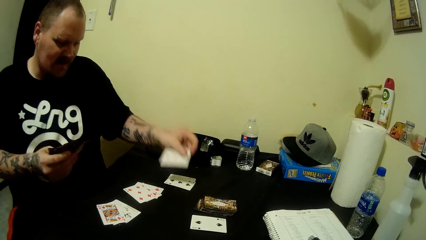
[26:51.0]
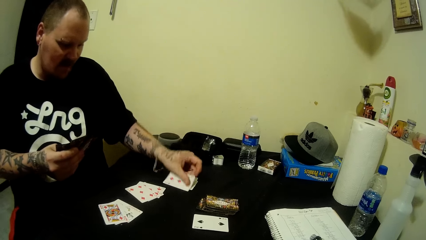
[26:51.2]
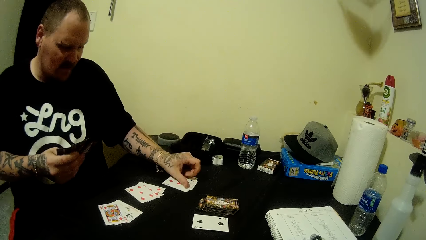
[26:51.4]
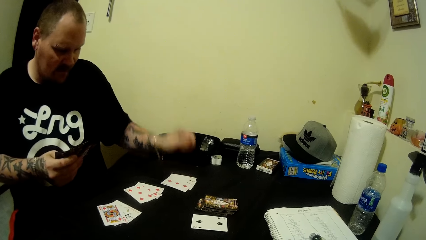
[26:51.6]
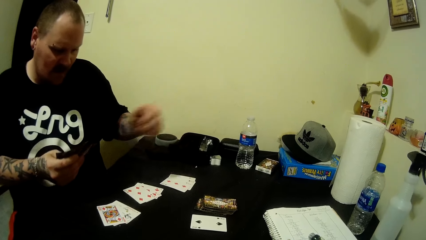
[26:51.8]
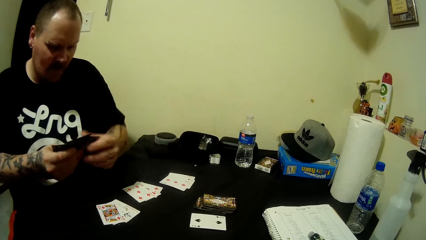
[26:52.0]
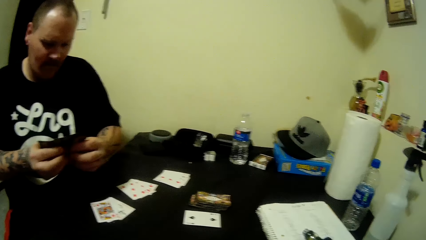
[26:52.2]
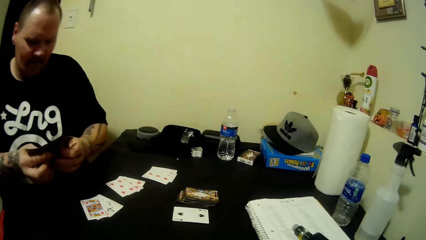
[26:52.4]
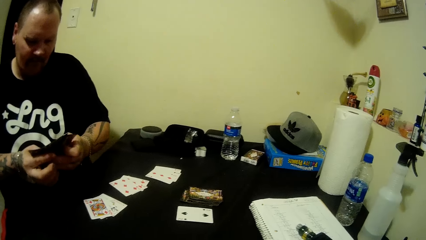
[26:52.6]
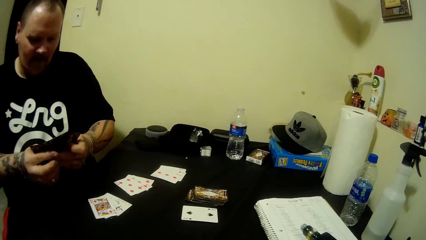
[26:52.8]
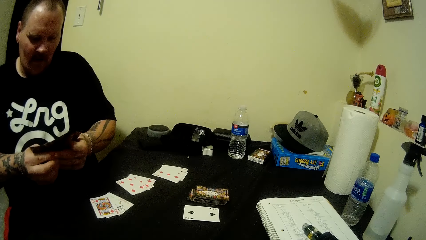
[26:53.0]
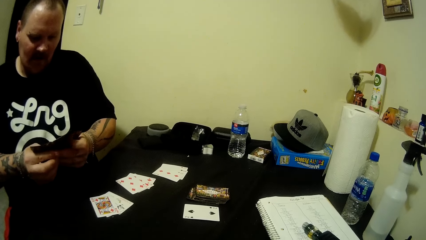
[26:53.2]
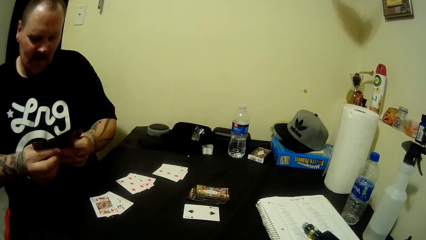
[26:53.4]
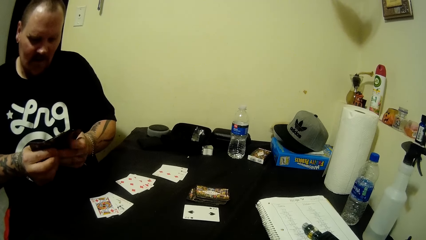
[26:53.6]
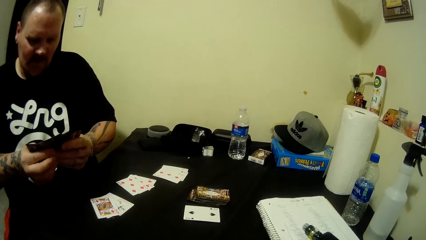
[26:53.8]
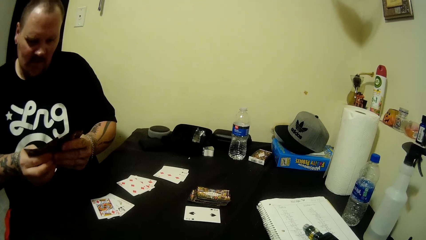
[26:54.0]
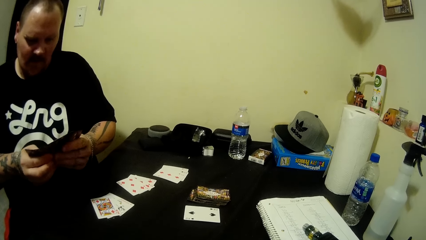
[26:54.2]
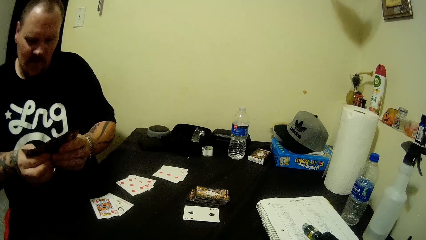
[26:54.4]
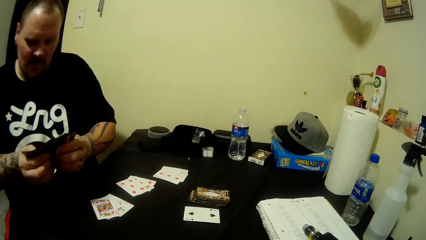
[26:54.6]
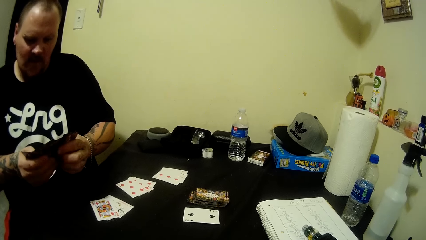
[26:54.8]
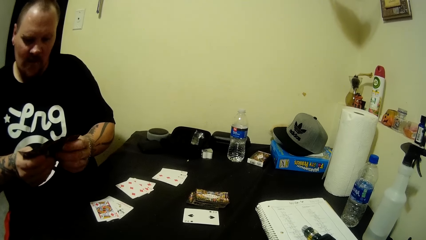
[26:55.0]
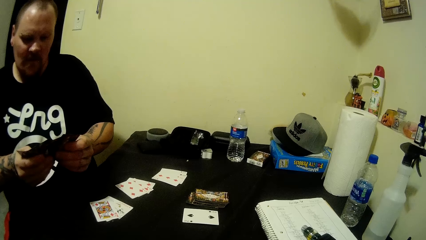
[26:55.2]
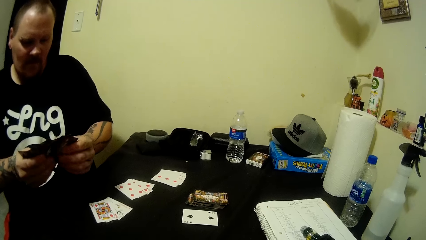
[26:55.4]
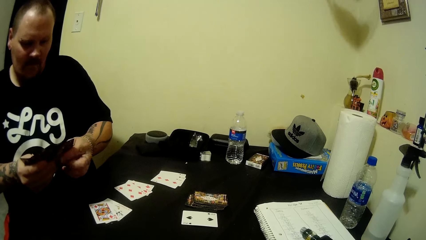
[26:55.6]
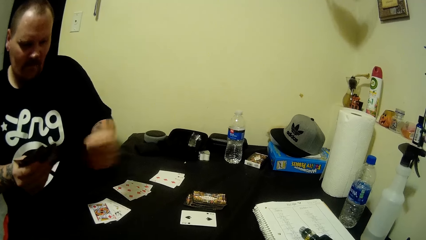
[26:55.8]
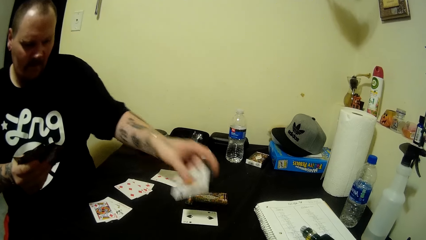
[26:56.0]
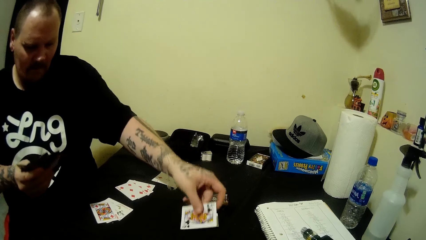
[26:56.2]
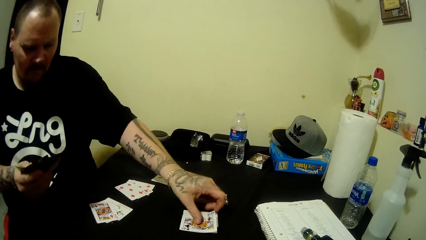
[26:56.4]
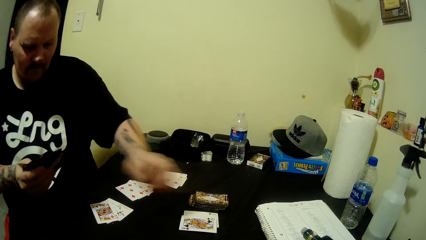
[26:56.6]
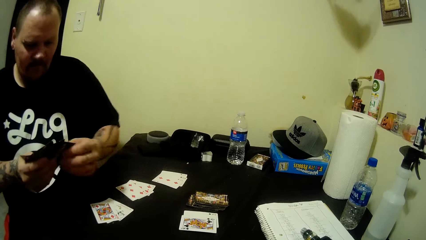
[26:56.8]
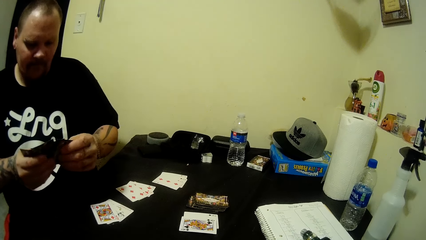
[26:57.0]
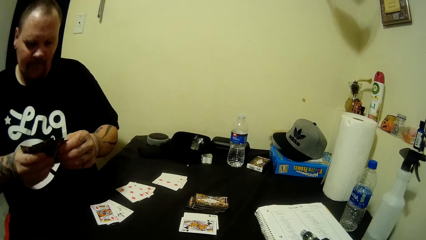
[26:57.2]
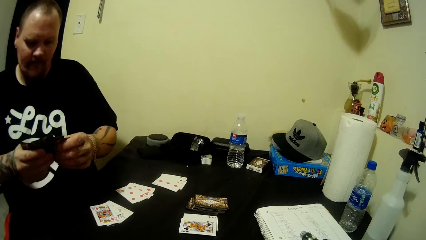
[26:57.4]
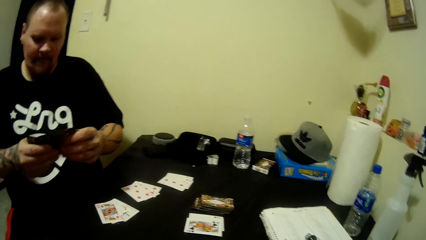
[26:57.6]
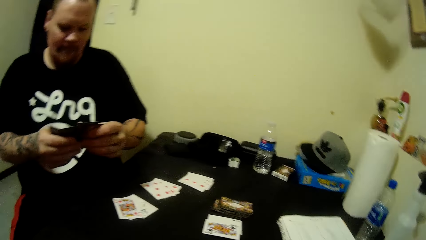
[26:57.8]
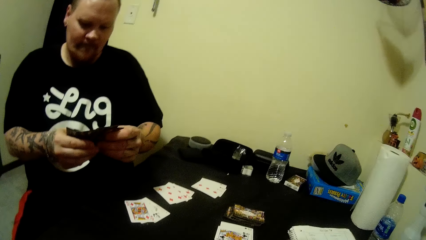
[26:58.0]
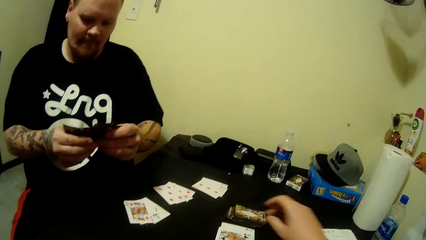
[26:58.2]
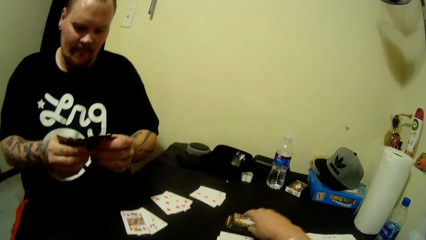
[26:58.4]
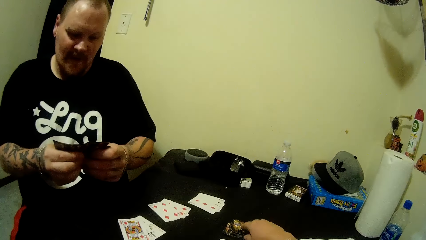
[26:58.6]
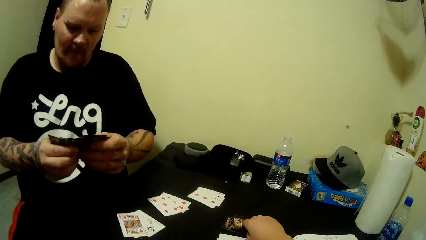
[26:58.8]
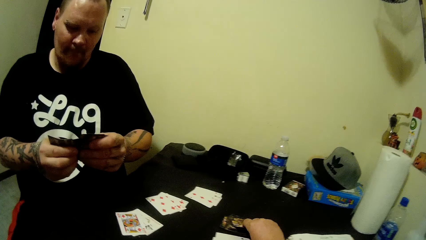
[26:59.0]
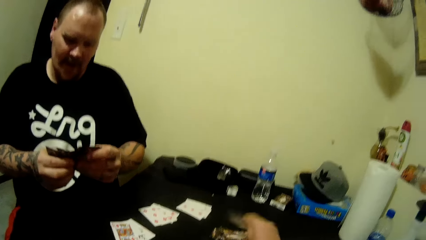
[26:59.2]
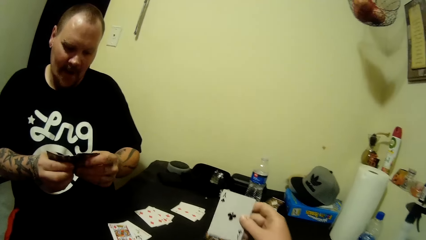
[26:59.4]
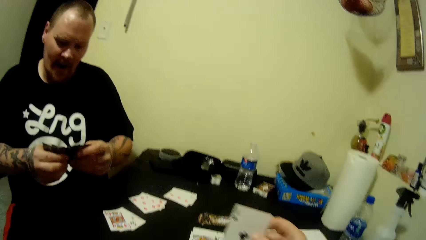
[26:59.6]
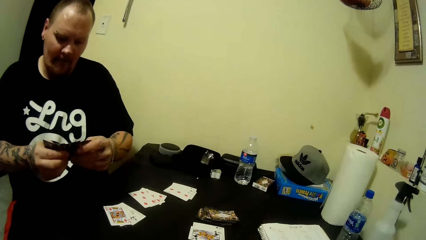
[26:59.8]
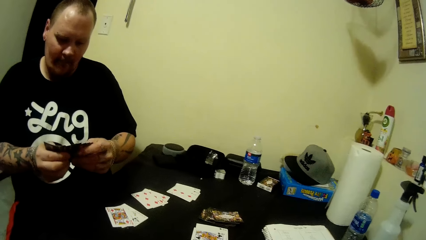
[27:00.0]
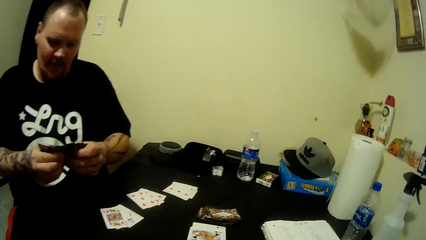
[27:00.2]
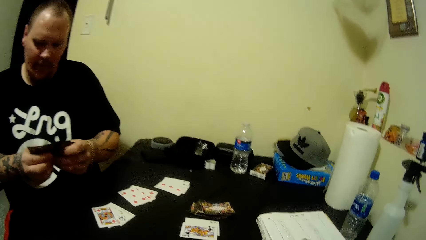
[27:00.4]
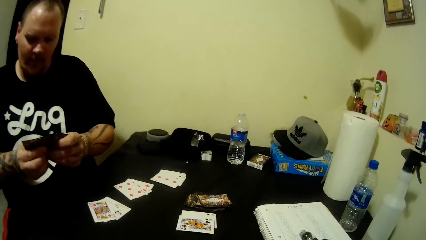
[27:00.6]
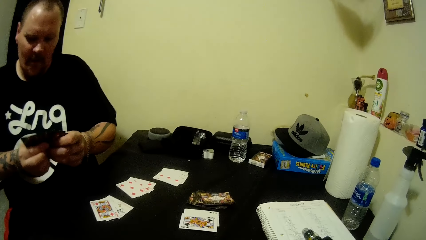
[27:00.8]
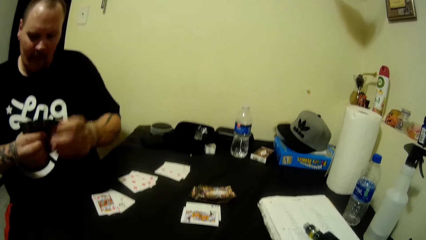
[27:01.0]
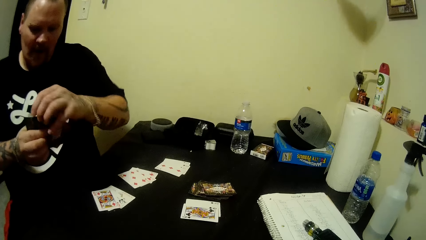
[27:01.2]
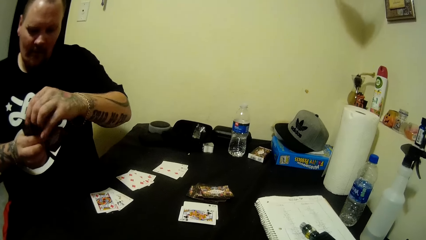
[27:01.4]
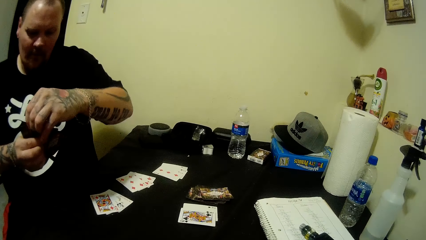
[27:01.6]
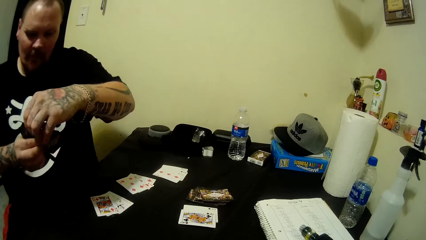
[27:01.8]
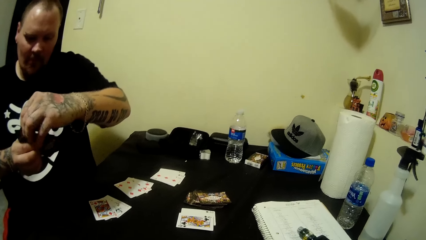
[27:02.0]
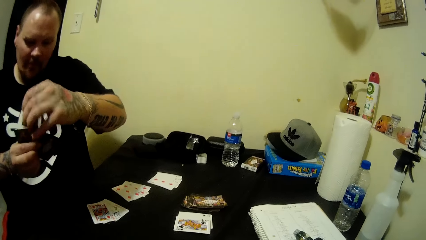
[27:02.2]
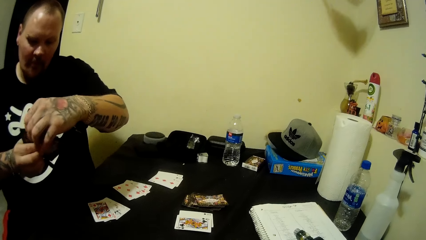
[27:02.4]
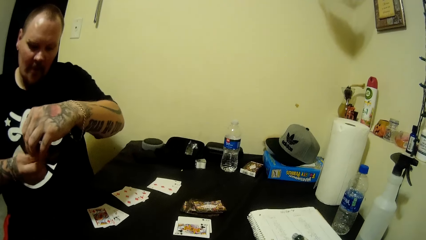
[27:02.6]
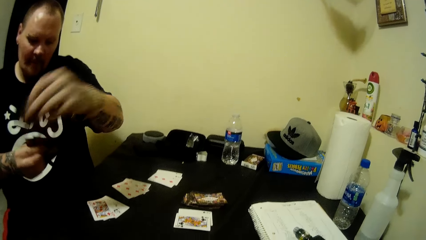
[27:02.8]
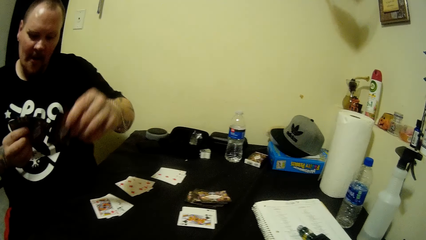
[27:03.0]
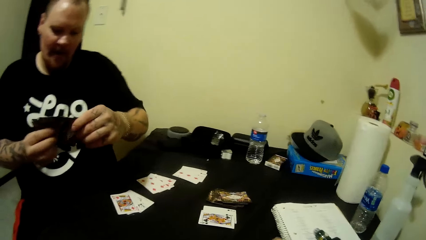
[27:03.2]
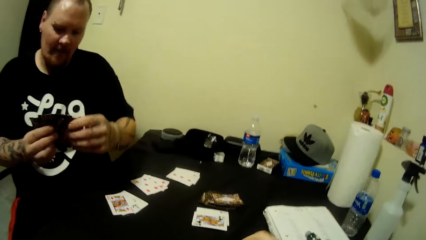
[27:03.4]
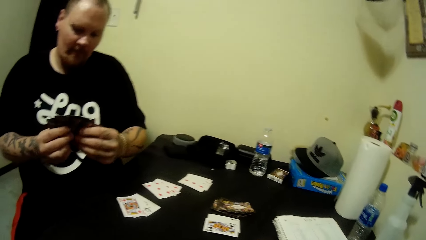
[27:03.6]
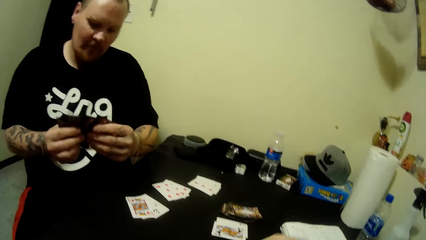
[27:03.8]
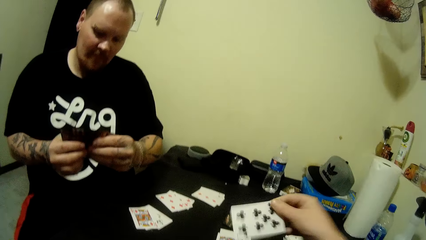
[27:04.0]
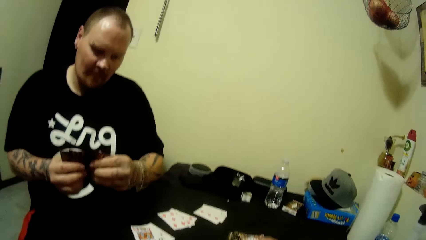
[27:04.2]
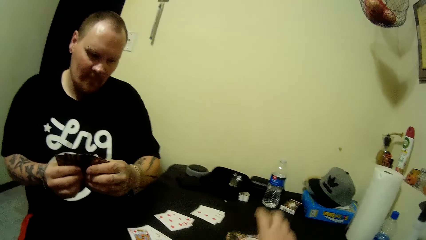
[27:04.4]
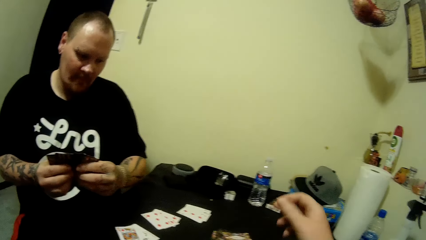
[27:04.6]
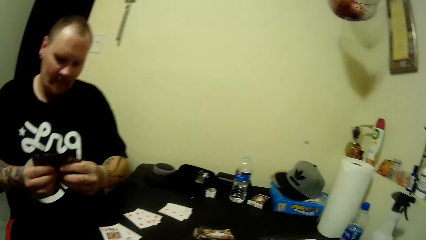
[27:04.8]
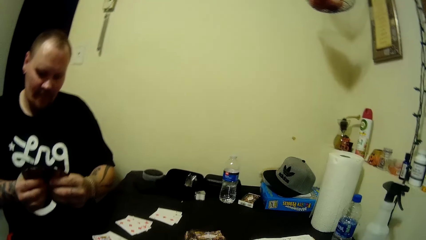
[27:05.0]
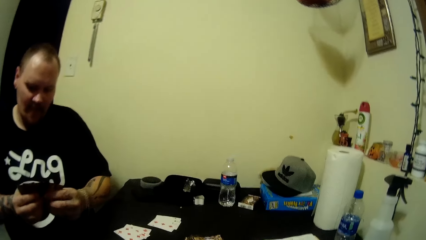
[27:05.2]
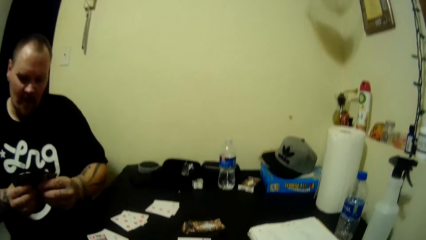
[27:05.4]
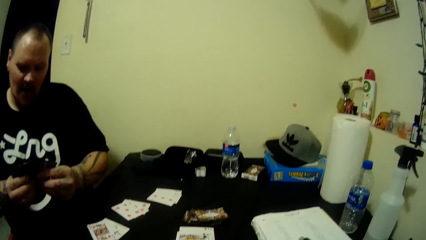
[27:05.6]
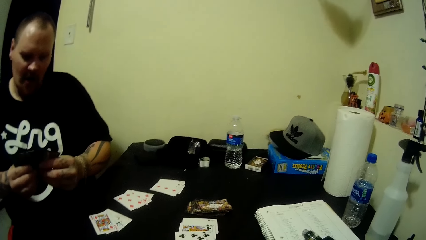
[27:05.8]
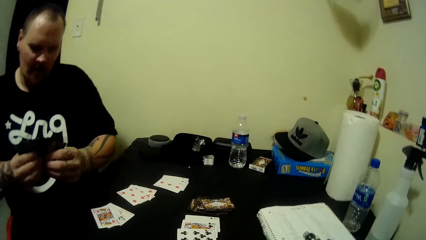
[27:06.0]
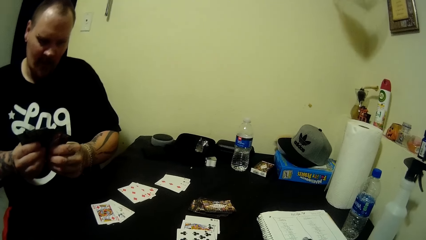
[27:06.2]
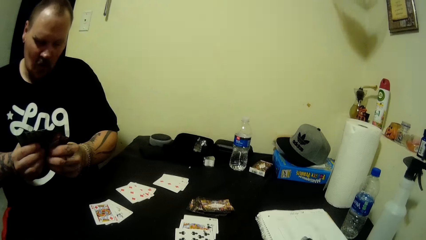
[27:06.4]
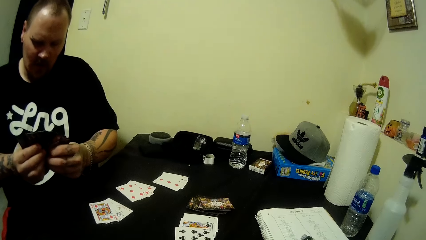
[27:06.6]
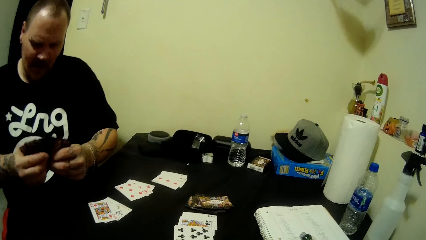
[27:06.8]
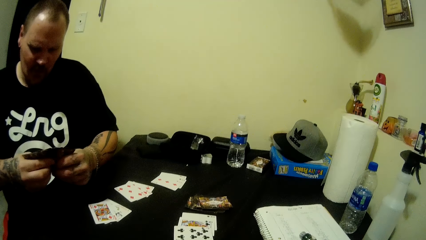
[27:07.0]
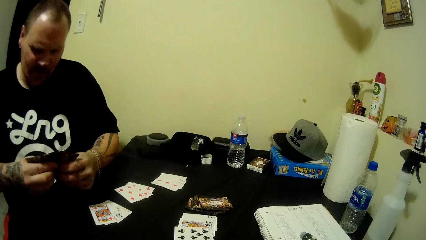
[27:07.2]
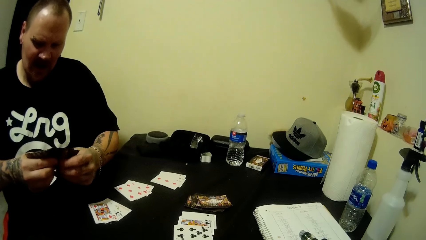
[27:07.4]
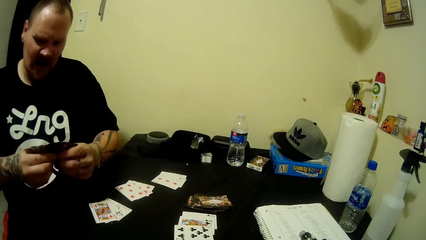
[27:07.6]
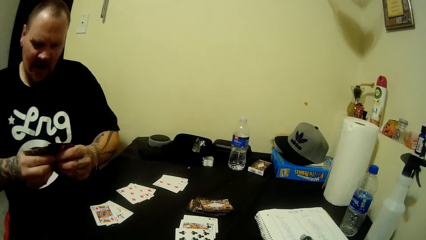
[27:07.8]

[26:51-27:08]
A man drops the cards. He aligns the cards. He drops the cards. The camera wearer picks the cards. The man aligns the cards. The camera wearer plays a card.
